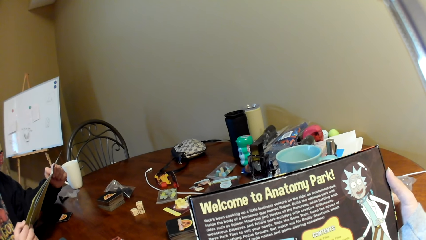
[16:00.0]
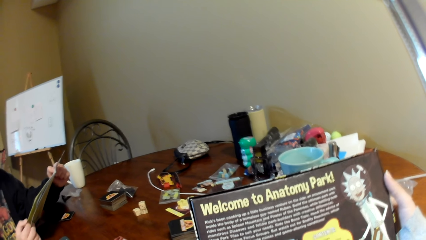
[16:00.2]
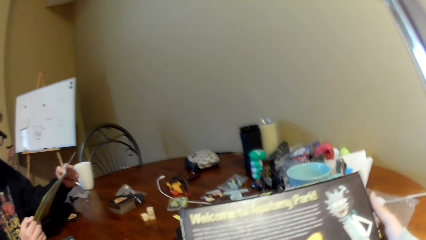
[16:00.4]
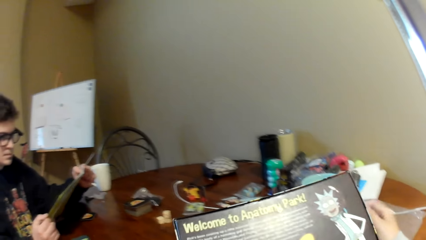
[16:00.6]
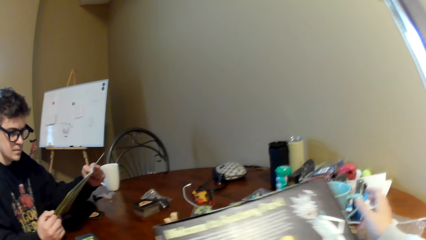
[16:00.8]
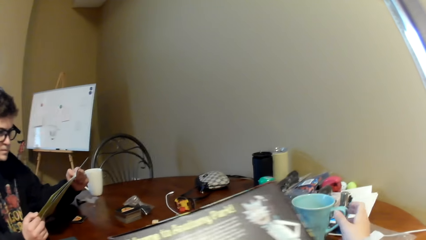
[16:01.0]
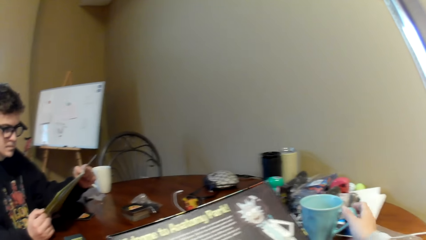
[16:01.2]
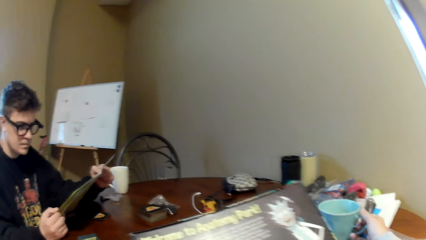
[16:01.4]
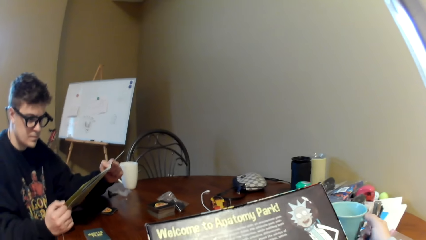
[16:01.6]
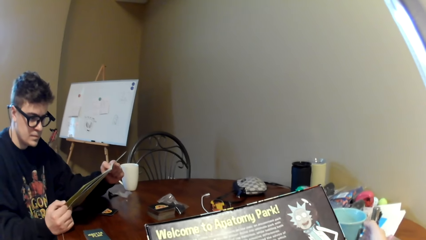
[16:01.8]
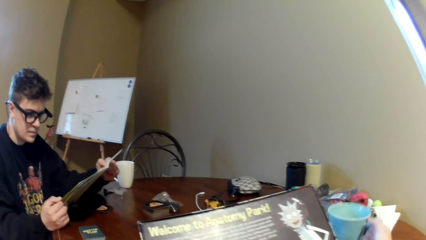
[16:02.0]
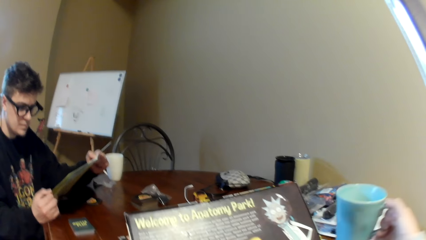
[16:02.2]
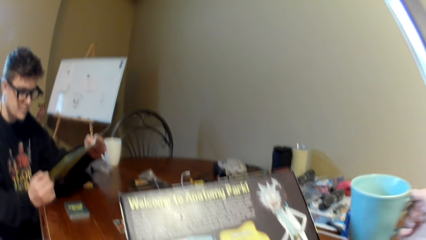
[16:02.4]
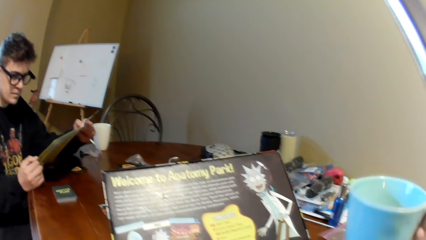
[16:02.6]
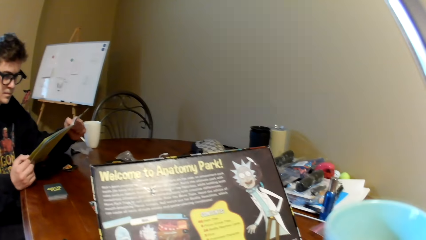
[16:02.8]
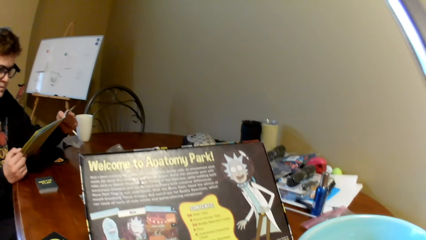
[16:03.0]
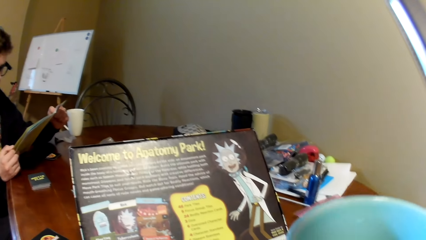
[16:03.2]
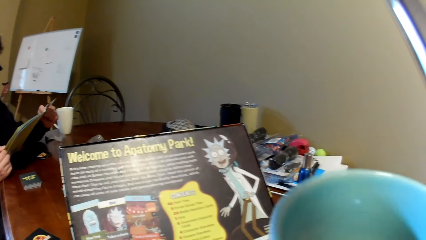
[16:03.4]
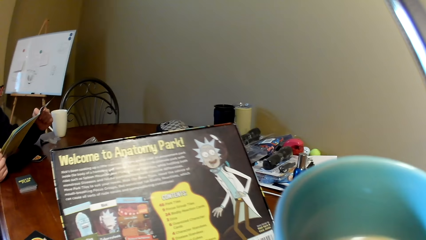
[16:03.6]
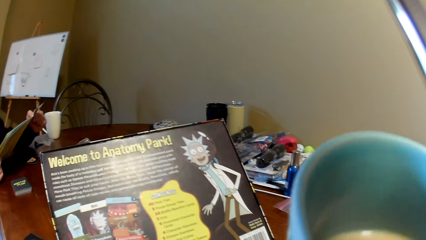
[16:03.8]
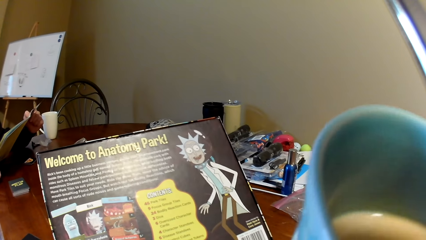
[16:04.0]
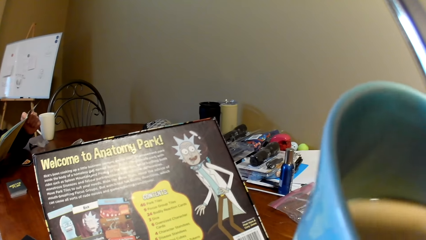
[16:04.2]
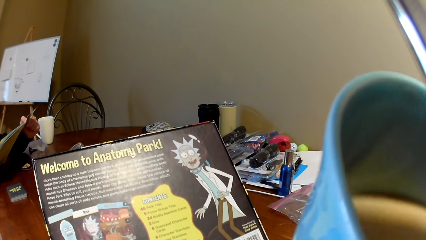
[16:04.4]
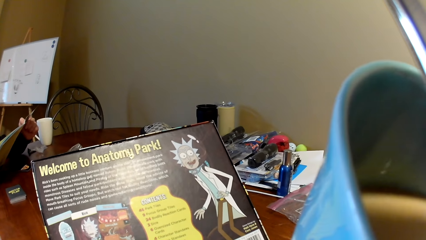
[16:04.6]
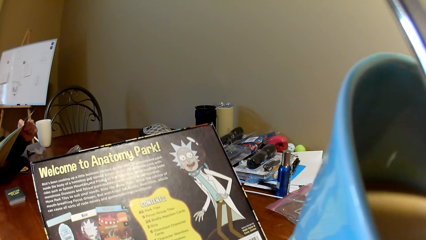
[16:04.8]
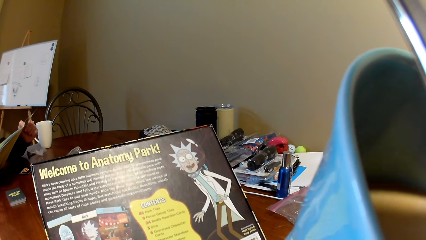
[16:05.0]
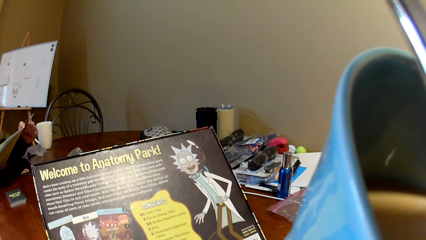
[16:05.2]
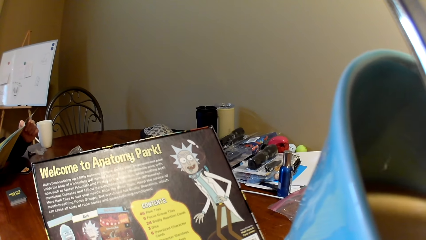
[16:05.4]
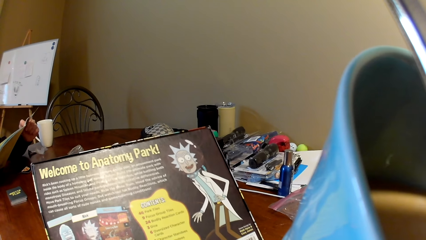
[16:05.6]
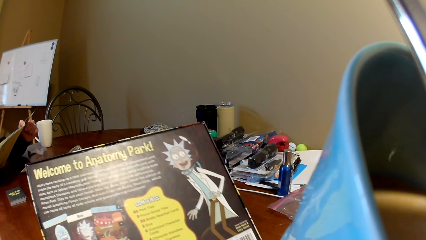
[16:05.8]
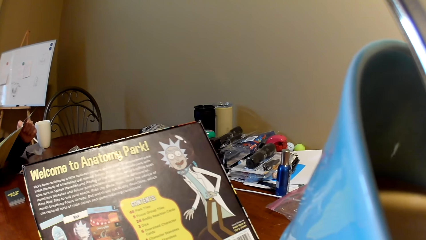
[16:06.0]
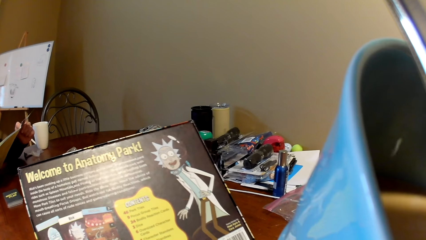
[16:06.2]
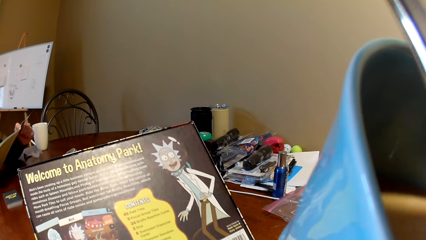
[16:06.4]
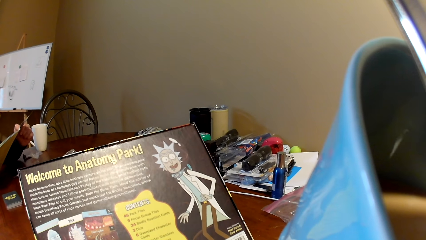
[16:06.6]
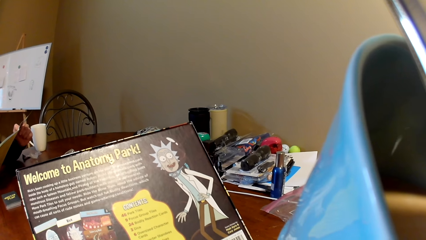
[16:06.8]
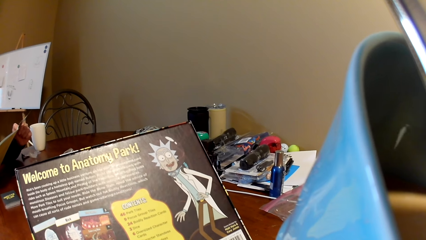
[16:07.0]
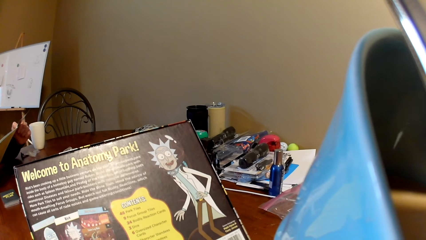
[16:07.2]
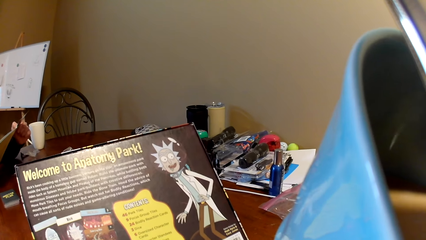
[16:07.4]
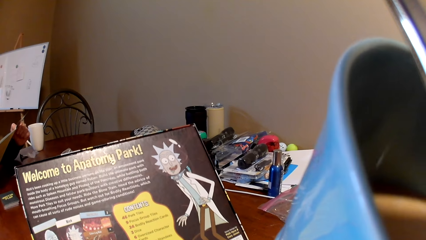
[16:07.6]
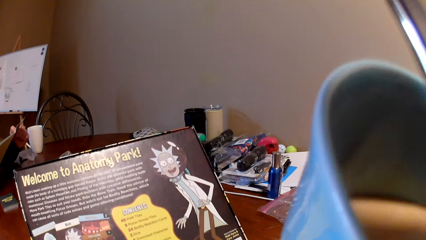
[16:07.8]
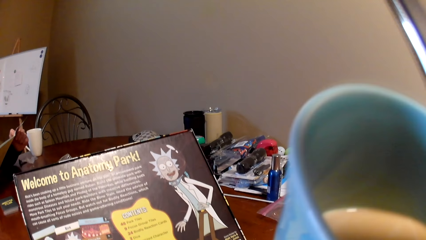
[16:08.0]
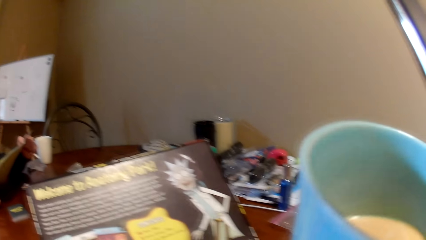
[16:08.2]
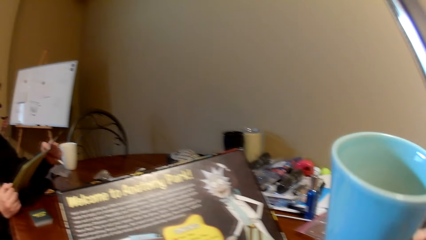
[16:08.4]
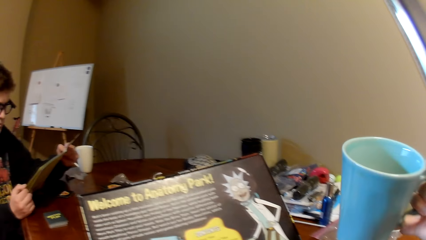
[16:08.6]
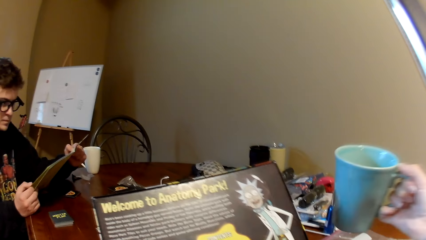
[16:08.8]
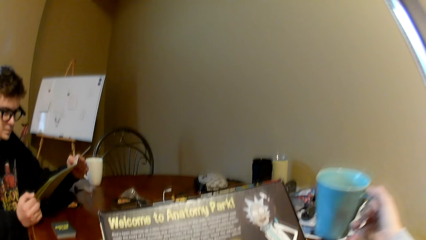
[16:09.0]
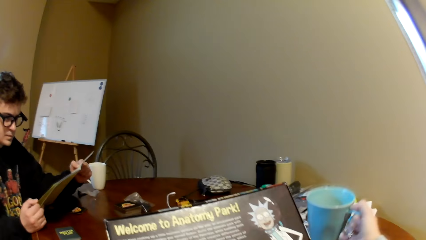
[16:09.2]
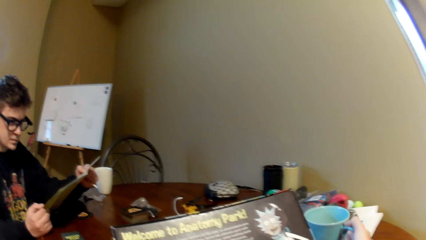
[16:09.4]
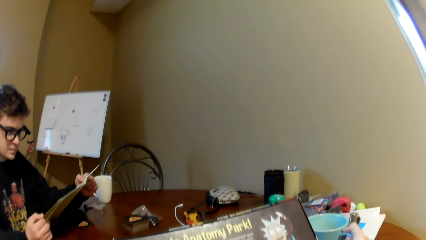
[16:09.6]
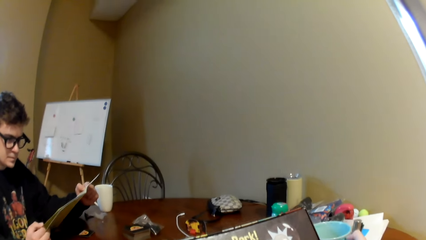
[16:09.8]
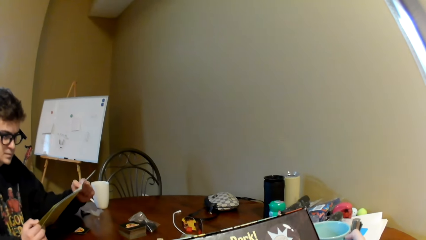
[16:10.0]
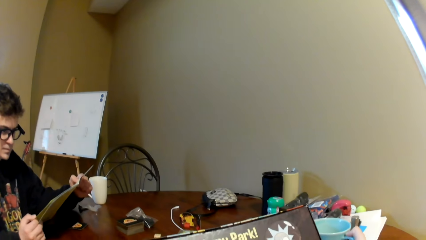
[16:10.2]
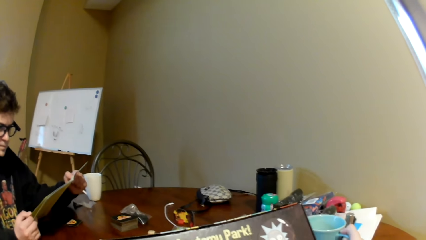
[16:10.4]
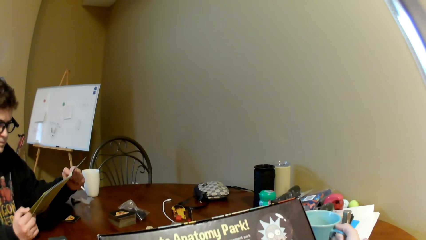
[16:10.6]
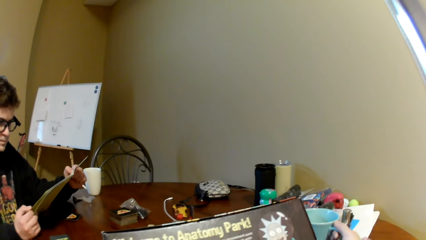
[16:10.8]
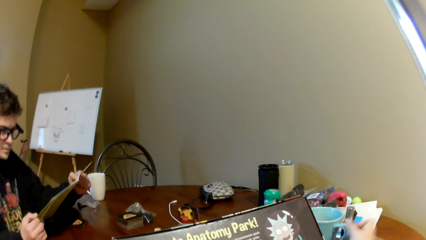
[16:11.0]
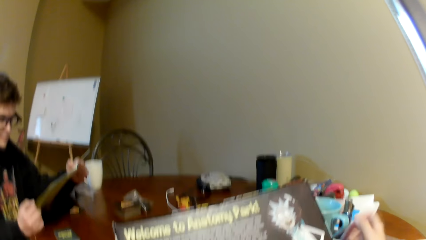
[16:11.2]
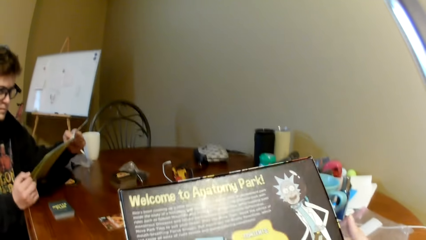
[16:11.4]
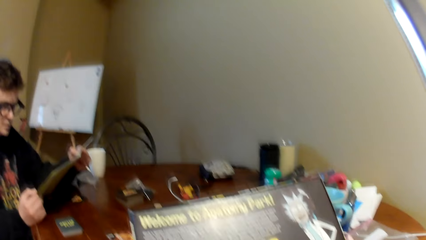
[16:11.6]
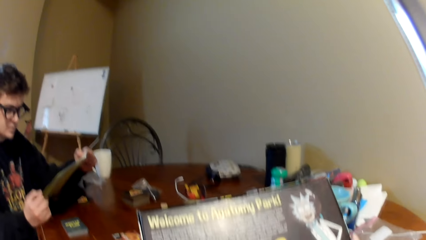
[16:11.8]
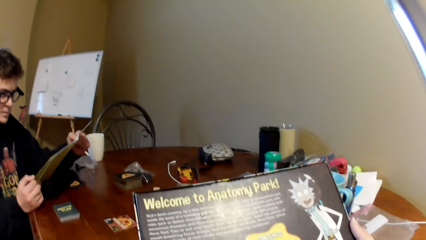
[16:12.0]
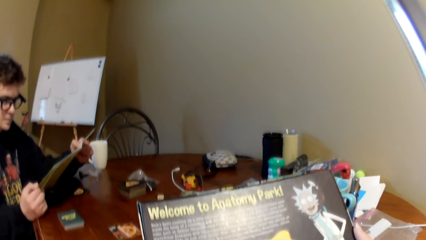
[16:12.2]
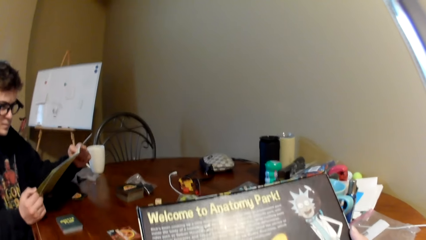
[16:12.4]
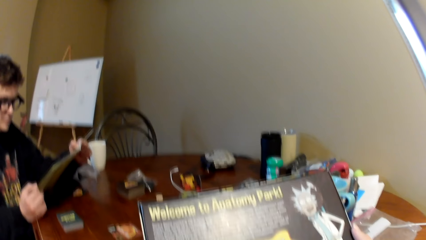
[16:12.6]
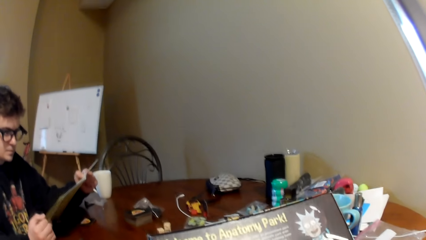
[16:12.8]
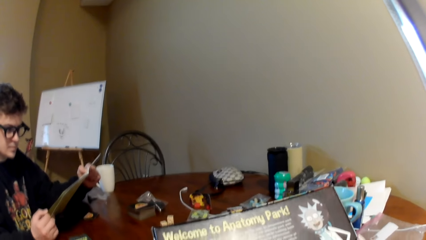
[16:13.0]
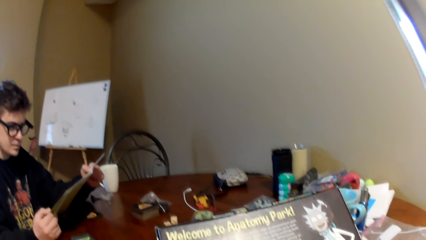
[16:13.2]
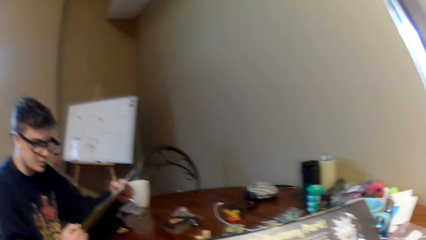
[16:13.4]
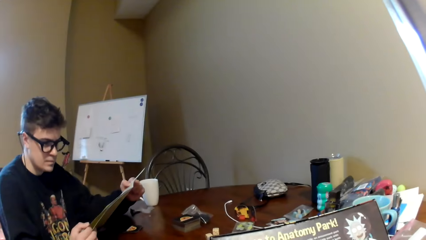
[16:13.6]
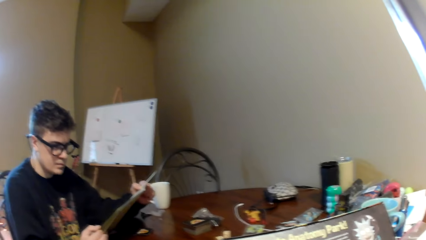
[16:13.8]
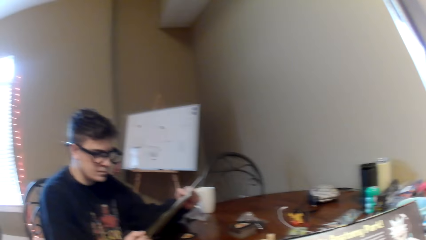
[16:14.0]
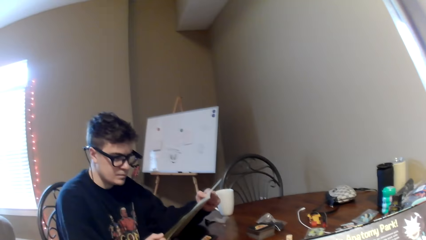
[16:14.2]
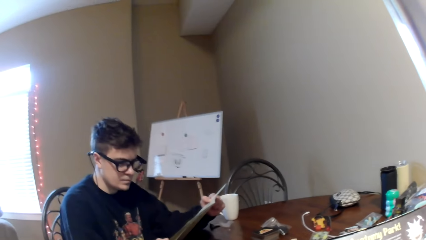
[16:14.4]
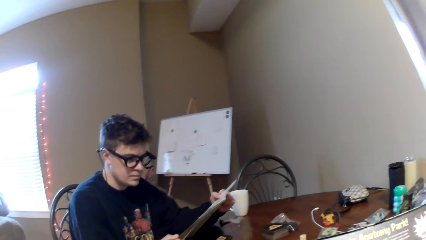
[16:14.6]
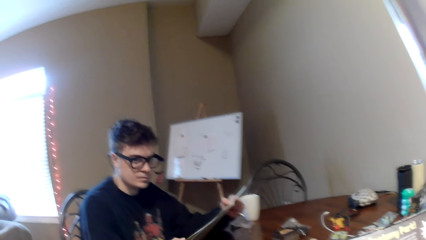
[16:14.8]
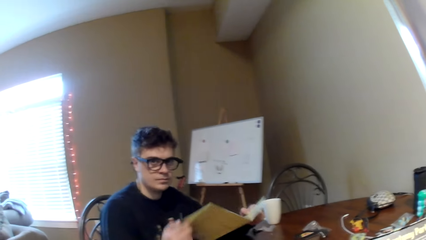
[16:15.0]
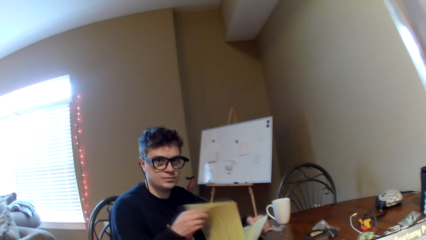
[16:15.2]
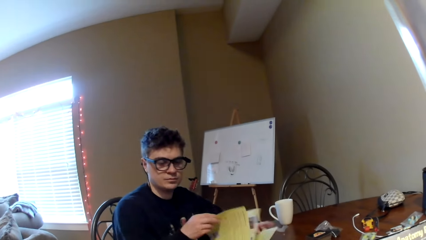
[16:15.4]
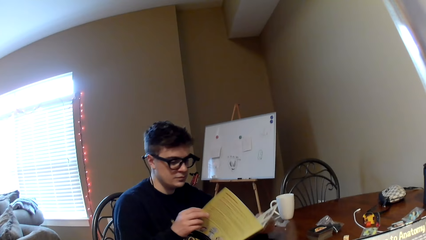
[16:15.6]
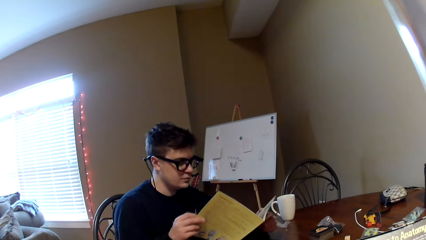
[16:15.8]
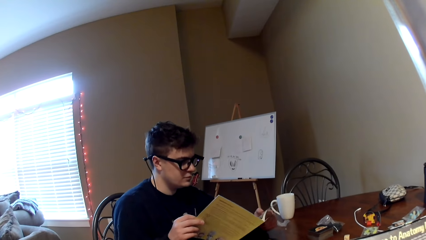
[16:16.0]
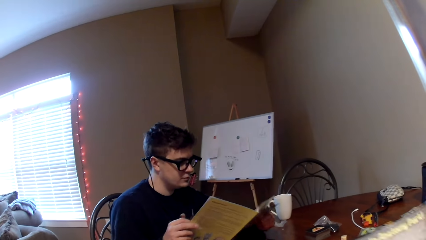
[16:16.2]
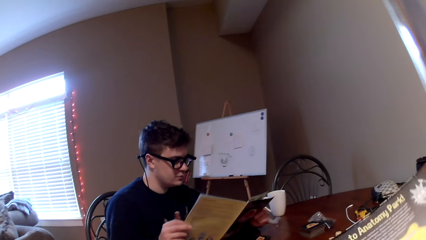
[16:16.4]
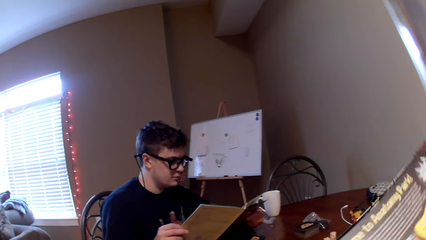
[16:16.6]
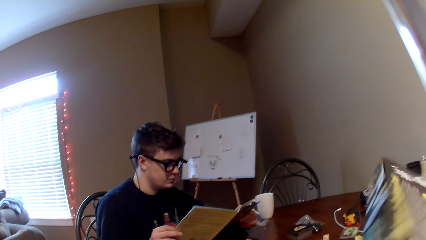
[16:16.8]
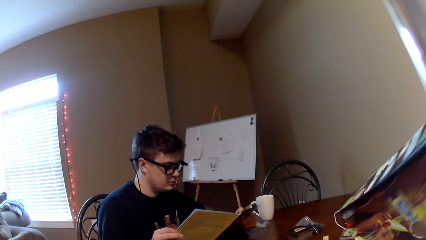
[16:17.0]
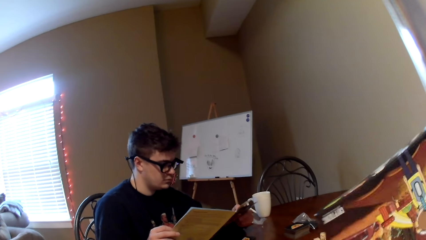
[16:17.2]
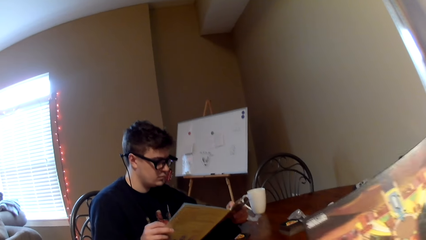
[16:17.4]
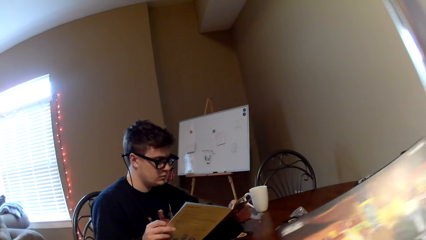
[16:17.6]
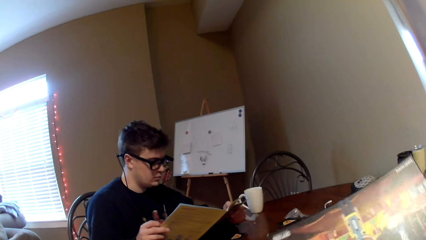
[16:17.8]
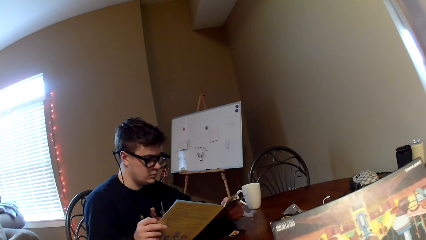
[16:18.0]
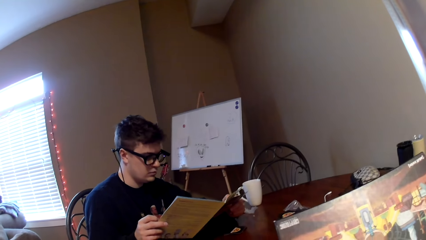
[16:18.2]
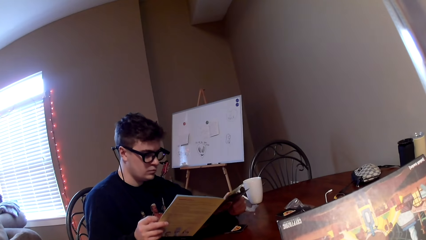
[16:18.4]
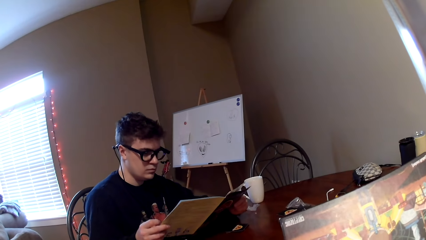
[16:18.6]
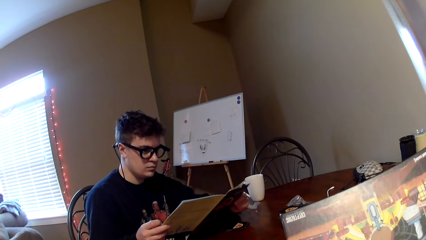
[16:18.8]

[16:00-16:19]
The camera wearer picks up the cup. They drink the tea. They put down the cup. They look at a man. The man reads a book. The camera wearer looks at the cup.
